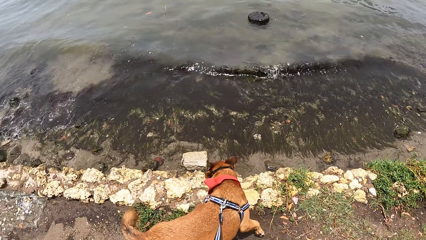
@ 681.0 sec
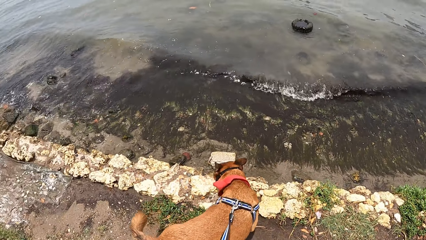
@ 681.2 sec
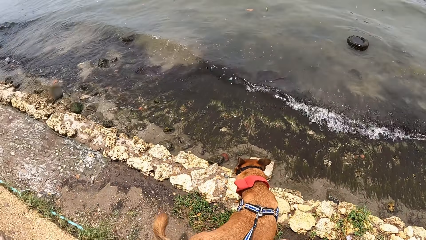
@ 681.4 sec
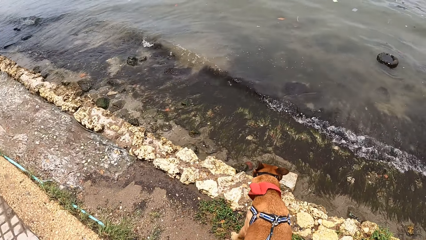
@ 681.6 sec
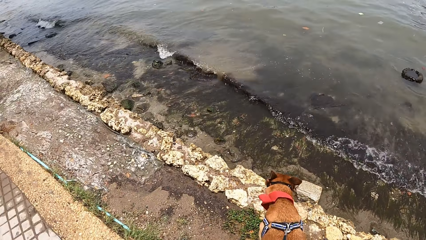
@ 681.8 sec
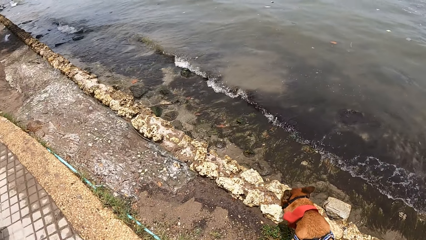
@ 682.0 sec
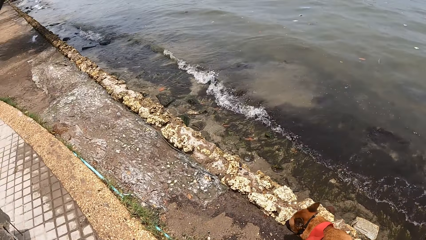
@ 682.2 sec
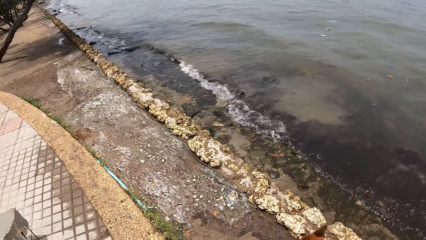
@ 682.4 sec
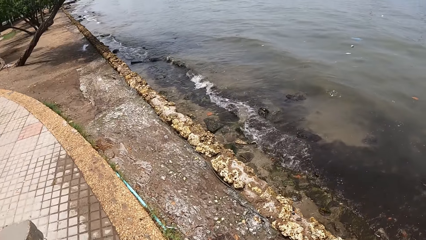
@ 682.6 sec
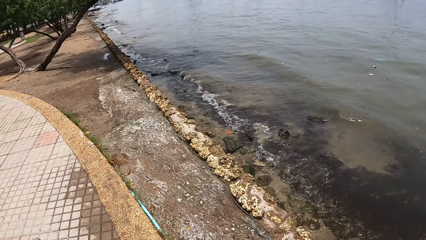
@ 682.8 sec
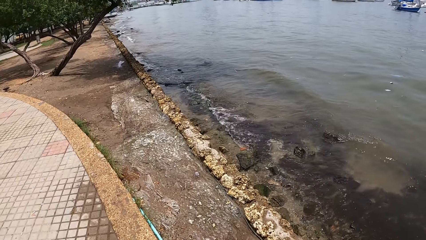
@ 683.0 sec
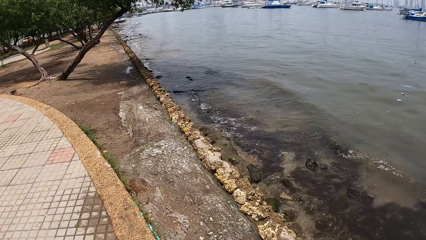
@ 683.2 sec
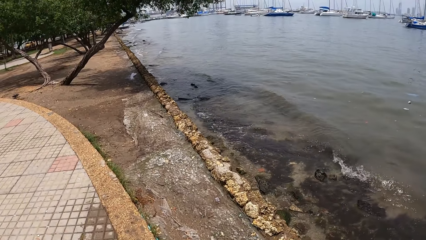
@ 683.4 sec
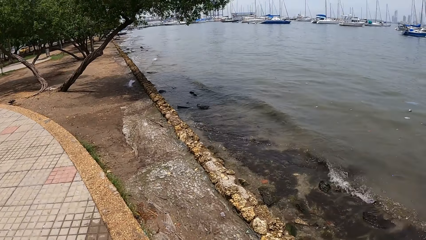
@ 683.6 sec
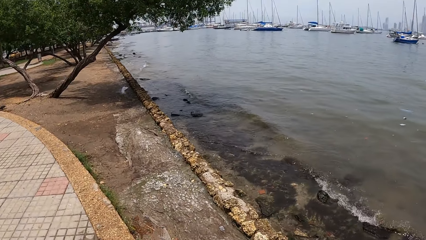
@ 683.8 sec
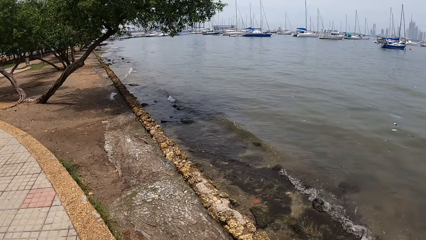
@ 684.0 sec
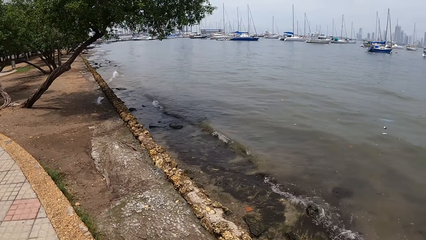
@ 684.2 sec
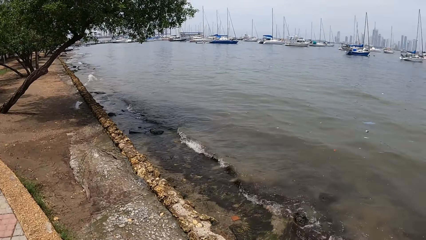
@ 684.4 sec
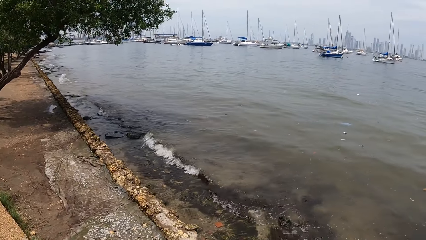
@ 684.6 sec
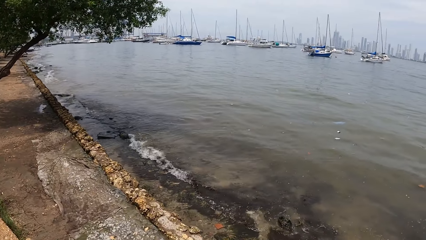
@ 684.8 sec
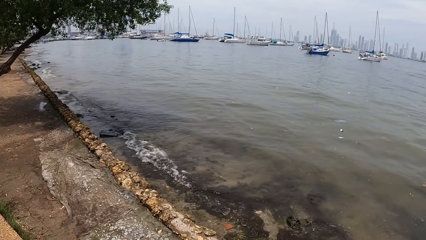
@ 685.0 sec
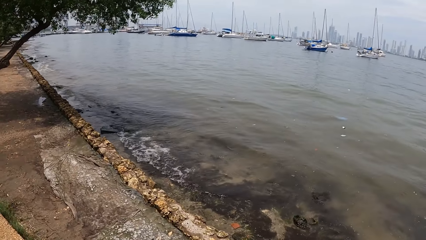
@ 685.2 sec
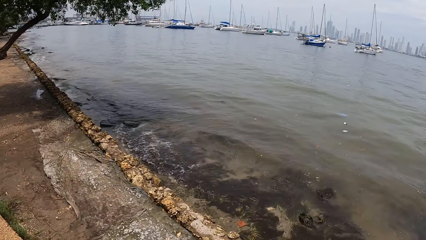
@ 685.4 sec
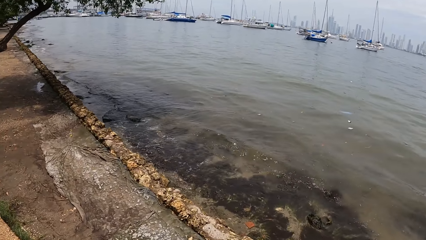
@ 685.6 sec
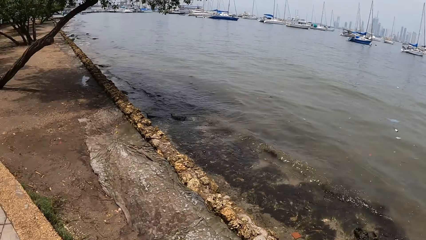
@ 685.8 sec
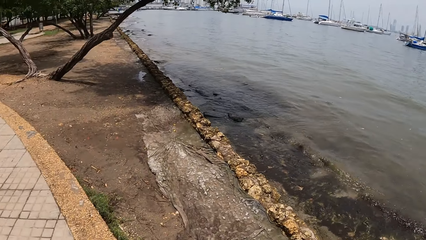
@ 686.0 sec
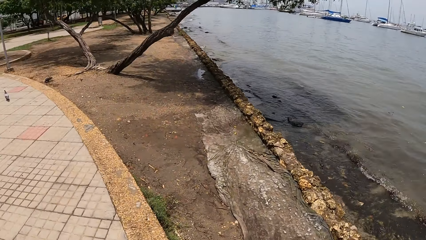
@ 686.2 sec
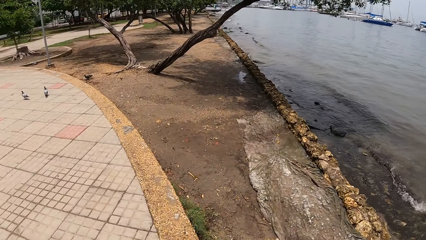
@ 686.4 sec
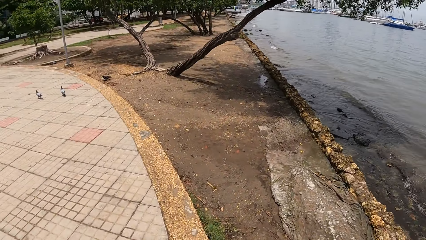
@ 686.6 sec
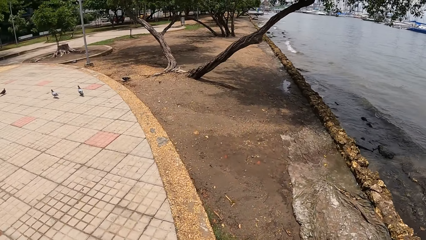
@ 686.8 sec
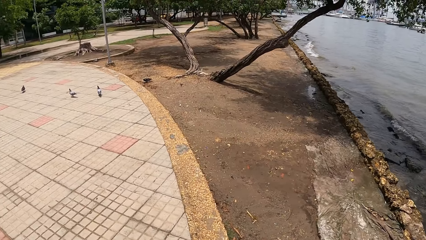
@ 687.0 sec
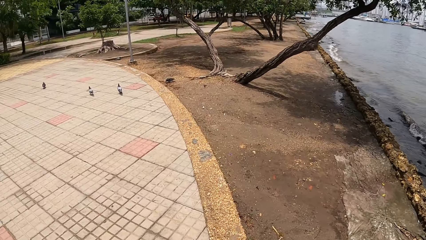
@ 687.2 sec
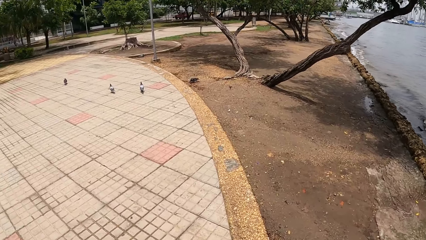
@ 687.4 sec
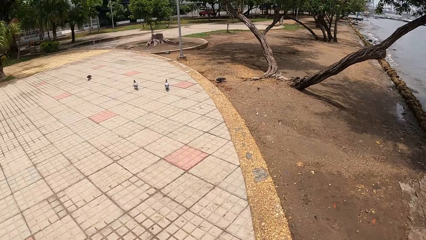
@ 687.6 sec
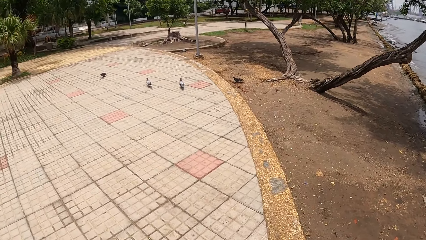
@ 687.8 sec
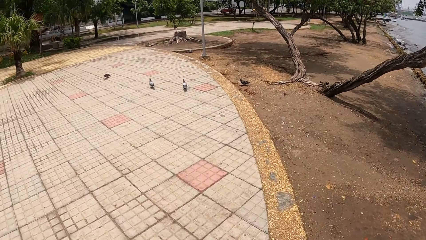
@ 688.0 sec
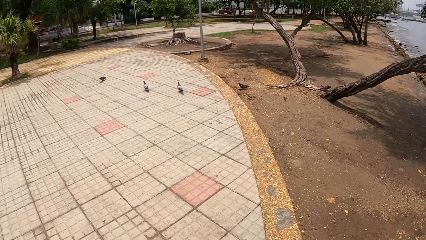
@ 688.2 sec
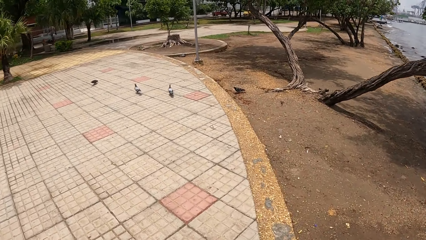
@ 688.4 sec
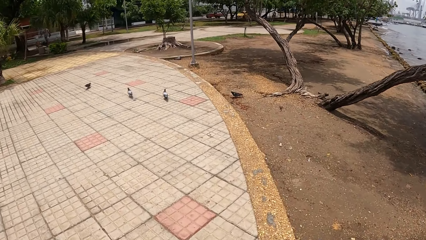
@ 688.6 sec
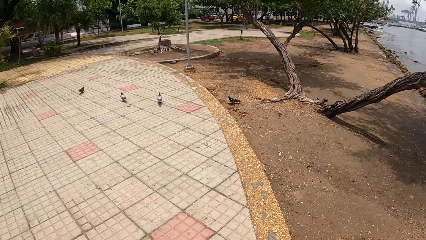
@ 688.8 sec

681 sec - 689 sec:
The camera wearer walks outside with a dog leashed.

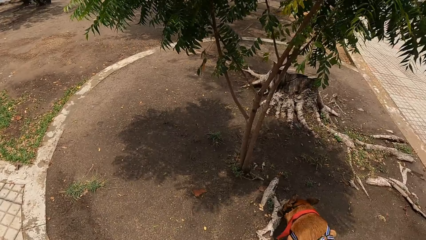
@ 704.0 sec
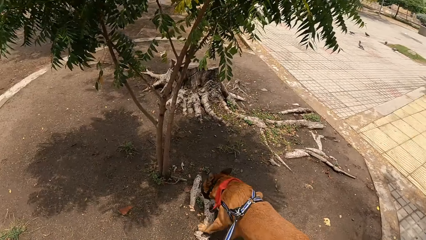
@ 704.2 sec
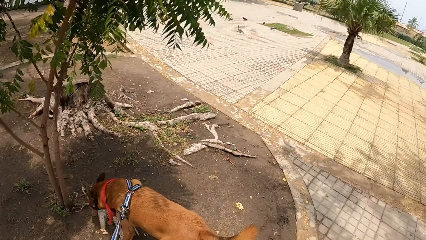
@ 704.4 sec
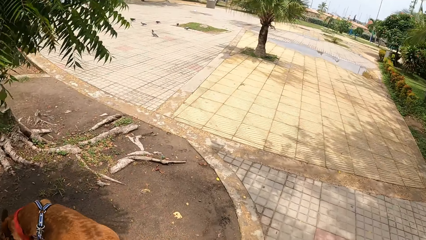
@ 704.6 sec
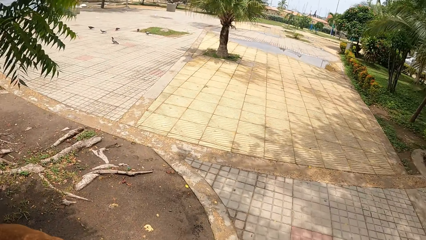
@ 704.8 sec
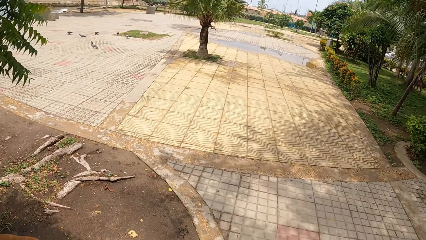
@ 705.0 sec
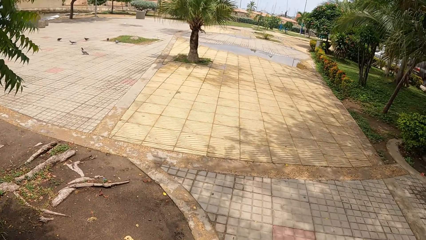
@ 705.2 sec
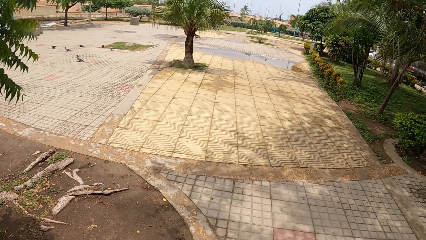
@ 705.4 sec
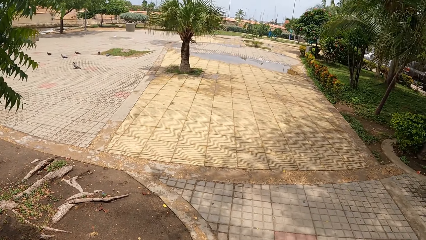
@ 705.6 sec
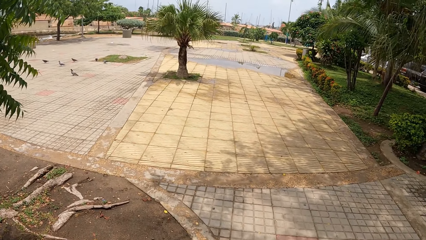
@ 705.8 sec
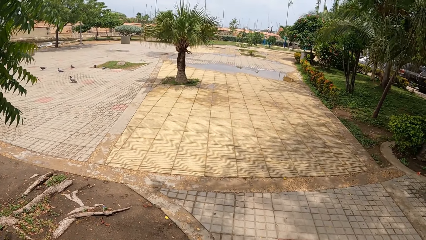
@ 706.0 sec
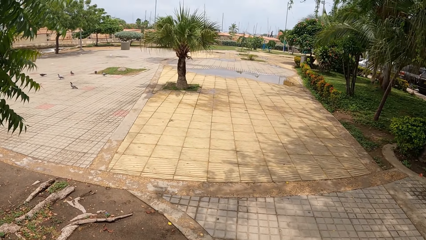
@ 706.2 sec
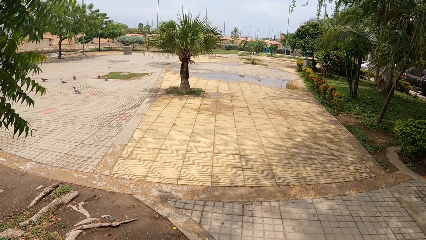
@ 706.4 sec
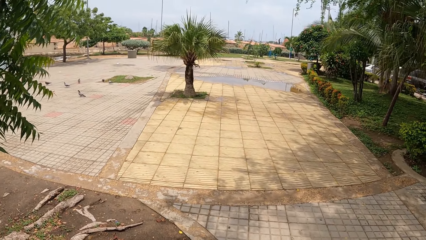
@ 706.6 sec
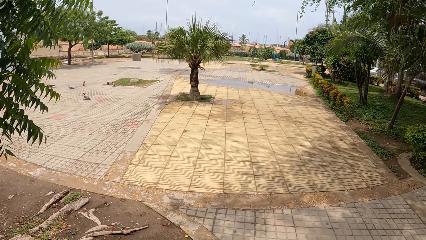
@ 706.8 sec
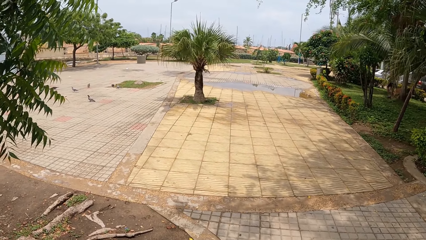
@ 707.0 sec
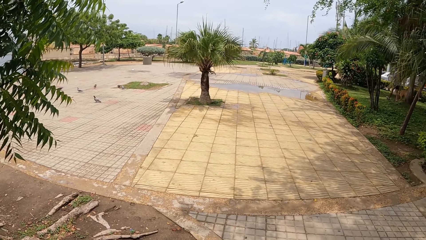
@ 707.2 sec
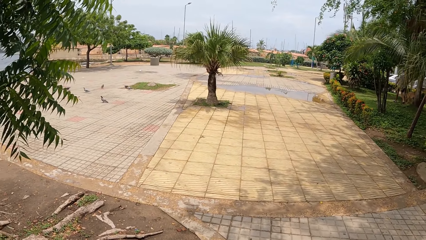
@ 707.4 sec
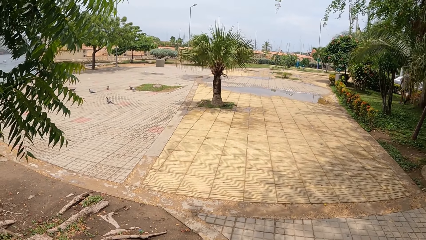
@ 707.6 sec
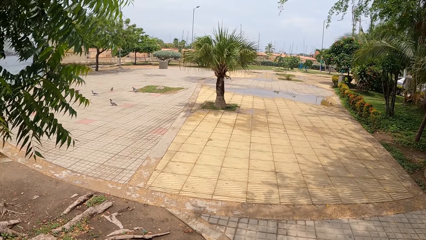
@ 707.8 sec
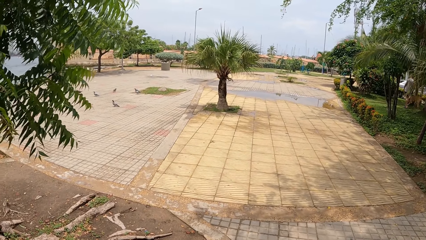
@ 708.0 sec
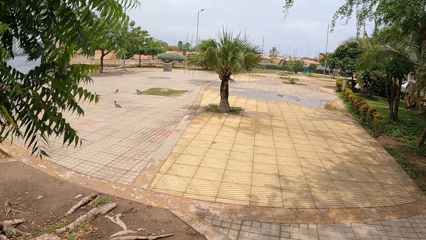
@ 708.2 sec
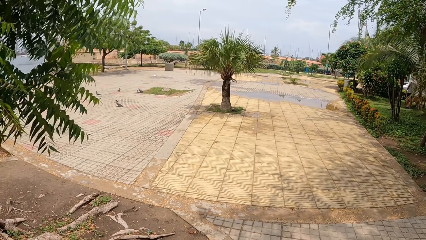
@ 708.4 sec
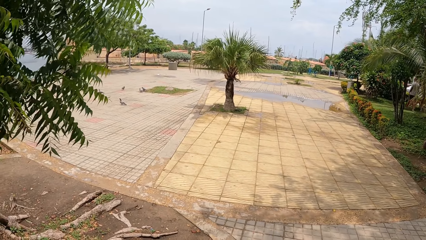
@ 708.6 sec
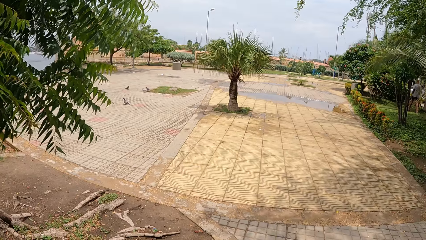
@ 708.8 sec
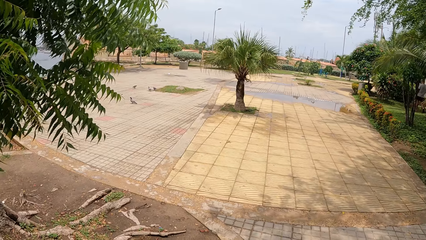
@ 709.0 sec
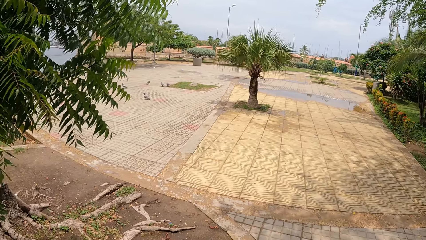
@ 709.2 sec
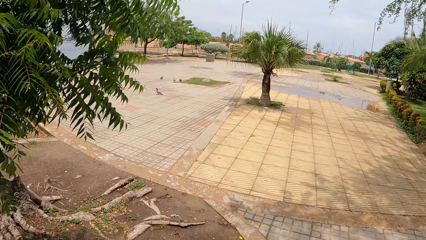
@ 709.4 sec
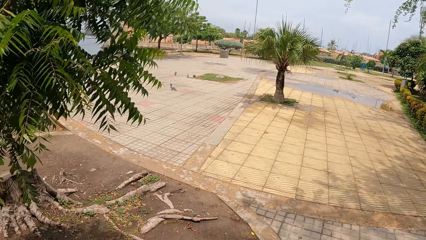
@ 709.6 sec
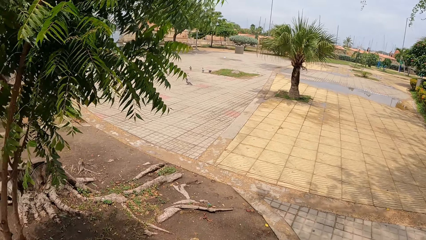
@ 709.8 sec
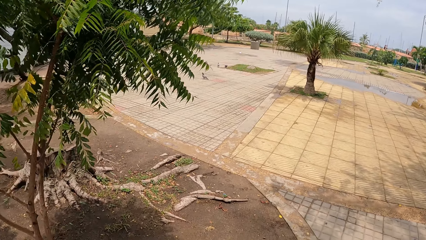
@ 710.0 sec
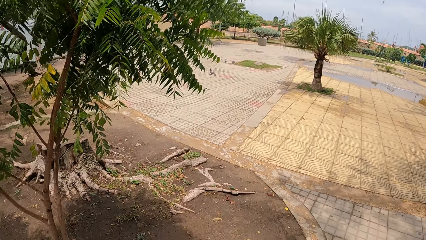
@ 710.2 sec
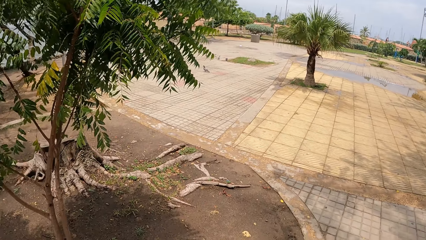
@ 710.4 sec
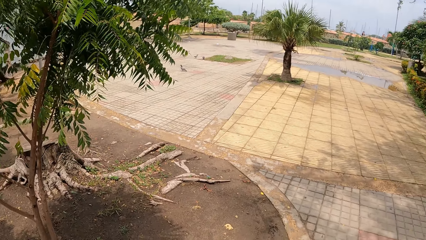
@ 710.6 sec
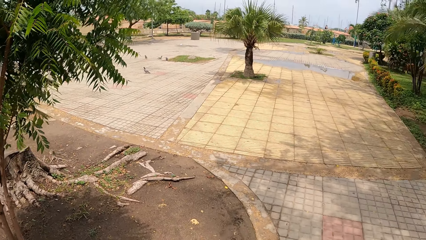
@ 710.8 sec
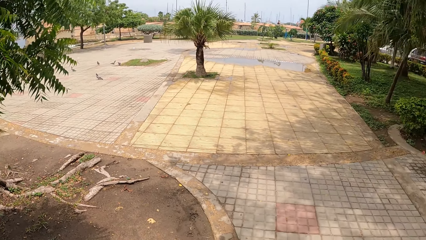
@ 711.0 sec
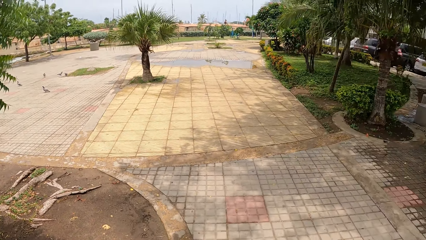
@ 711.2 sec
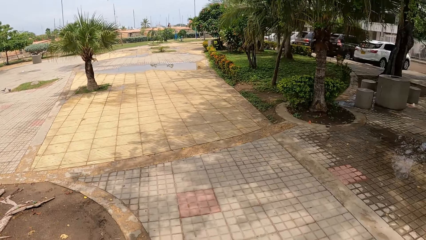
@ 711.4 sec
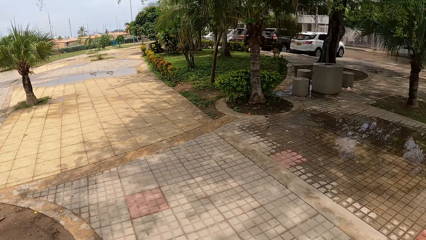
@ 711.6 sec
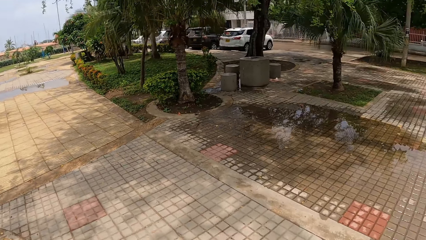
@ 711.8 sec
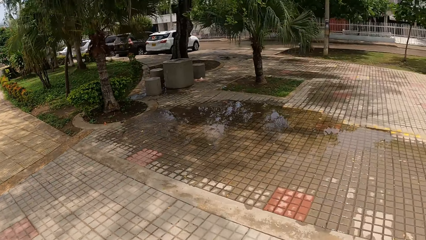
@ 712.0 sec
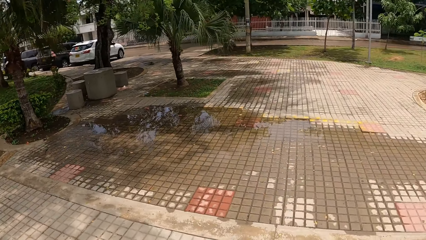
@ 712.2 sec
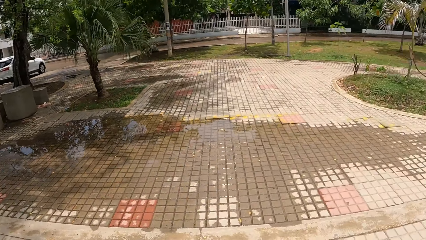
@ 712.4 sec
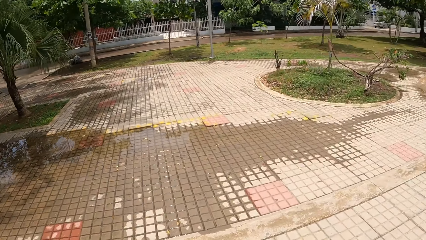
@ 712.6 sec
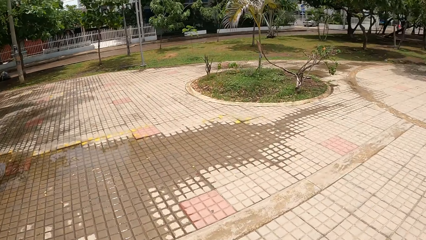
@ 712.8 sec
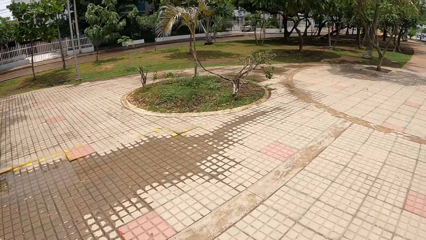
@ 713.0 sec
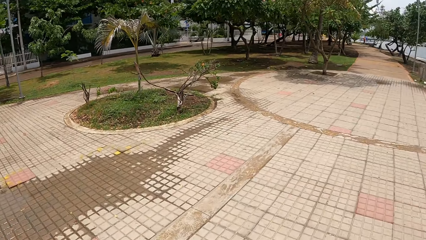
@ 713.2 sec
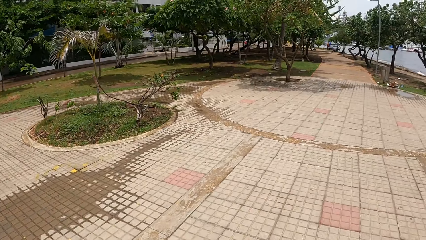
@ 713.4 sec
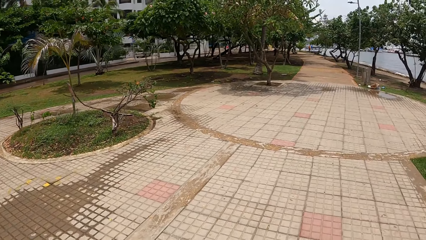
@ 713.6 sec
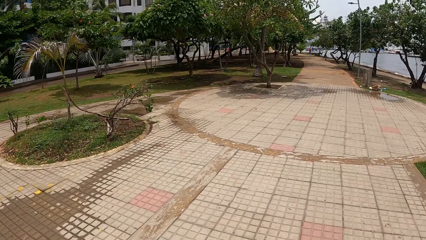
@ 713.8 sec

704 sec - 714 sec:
The camera wearer looks around. They move around.
